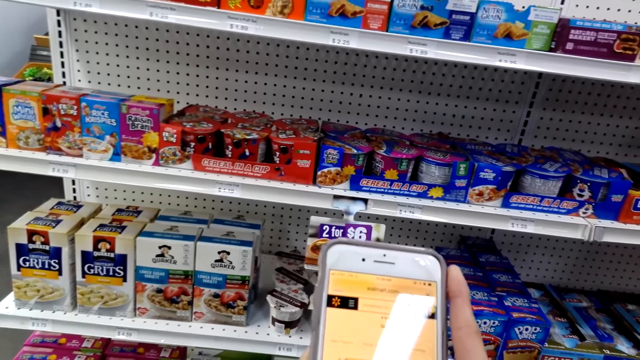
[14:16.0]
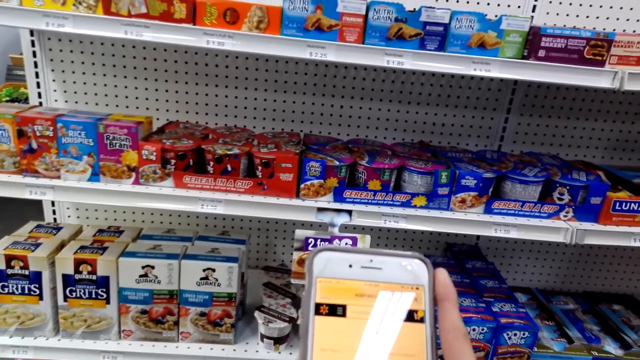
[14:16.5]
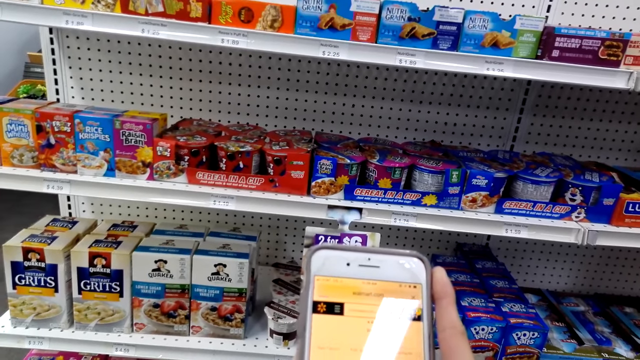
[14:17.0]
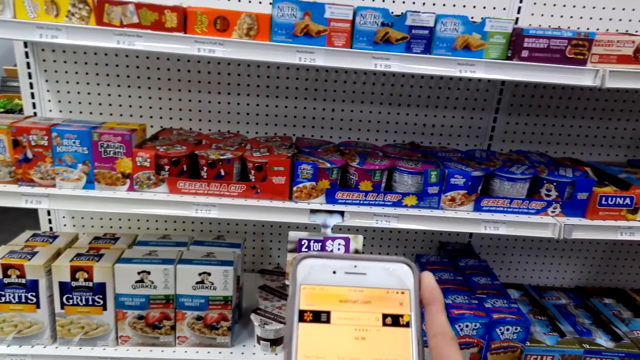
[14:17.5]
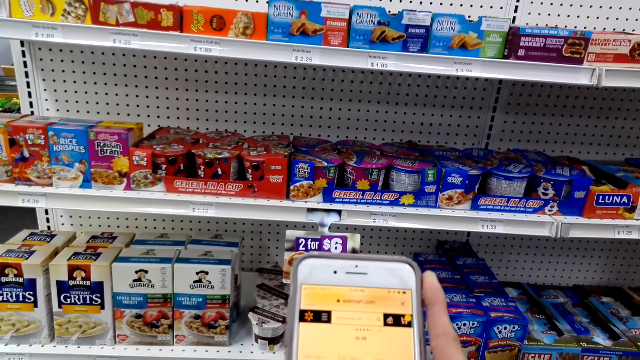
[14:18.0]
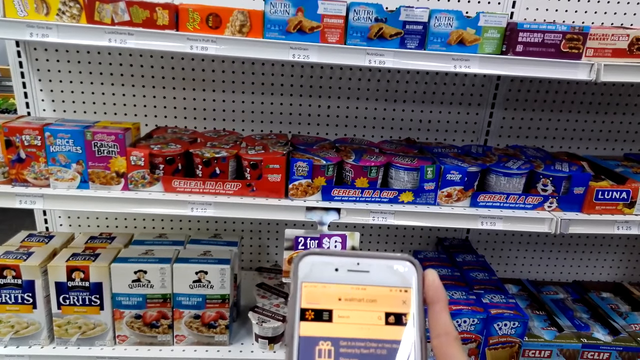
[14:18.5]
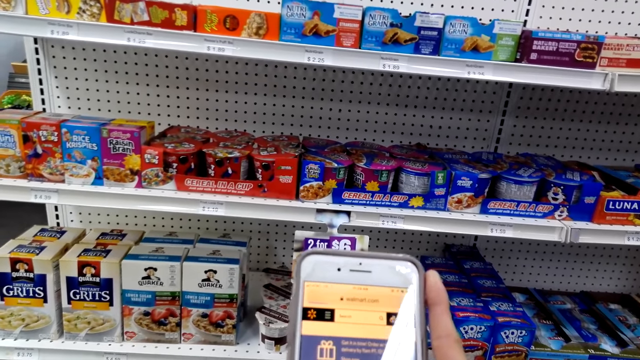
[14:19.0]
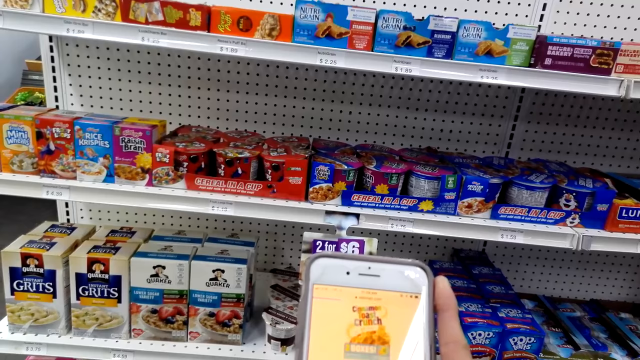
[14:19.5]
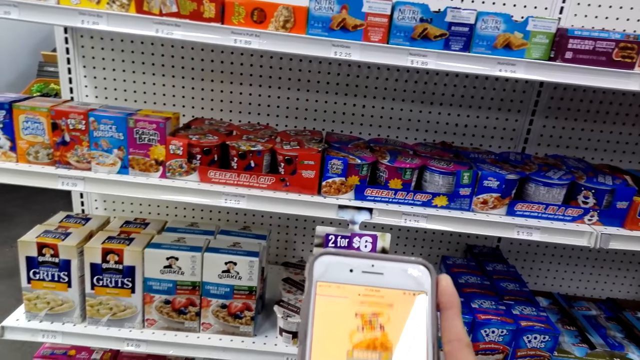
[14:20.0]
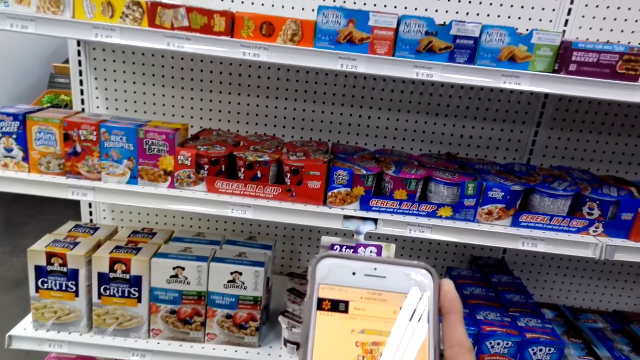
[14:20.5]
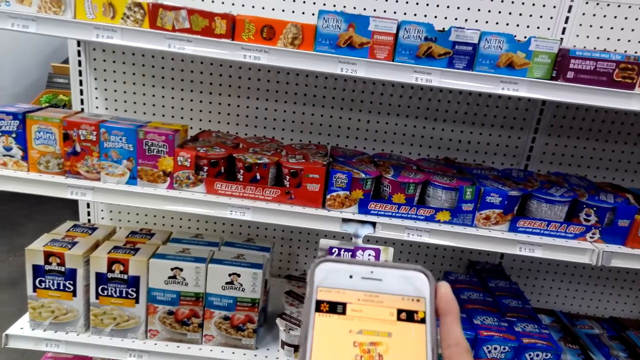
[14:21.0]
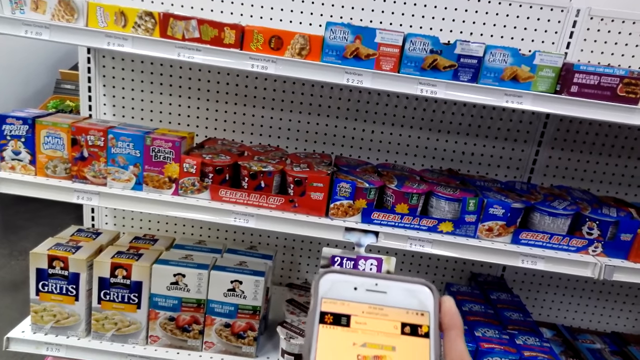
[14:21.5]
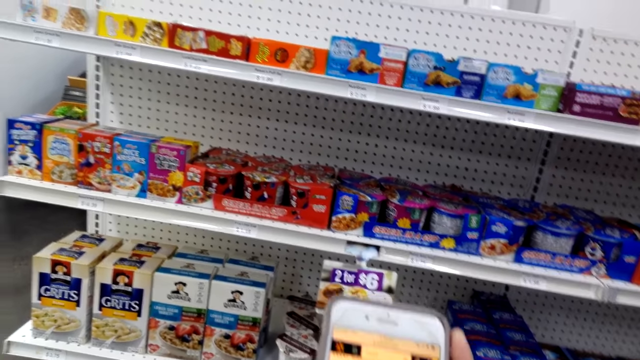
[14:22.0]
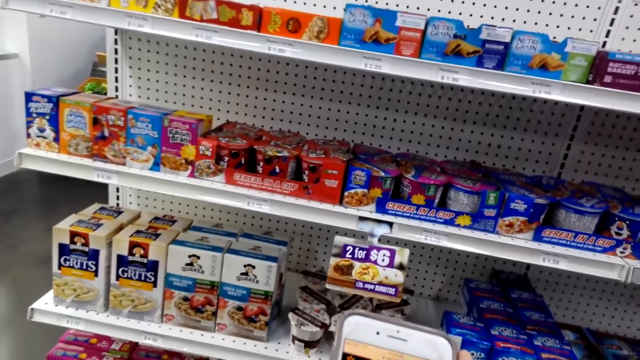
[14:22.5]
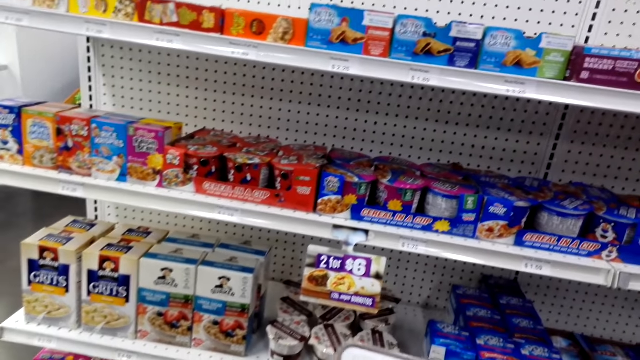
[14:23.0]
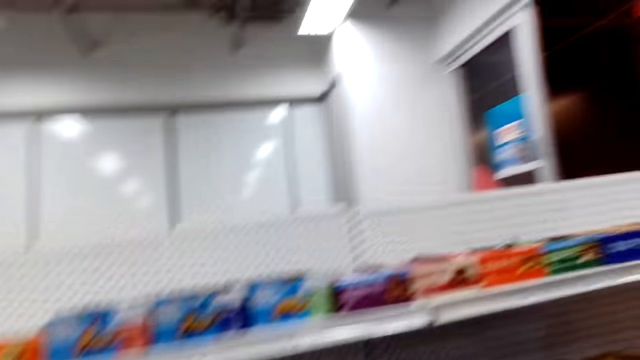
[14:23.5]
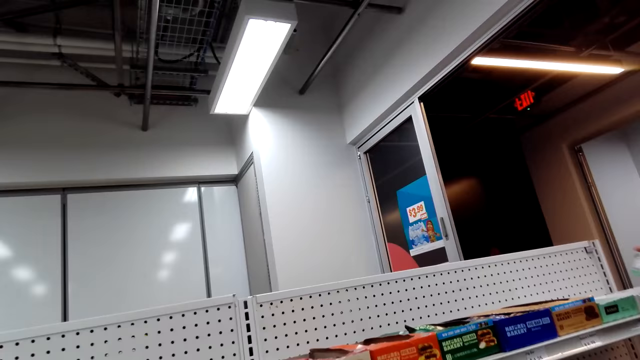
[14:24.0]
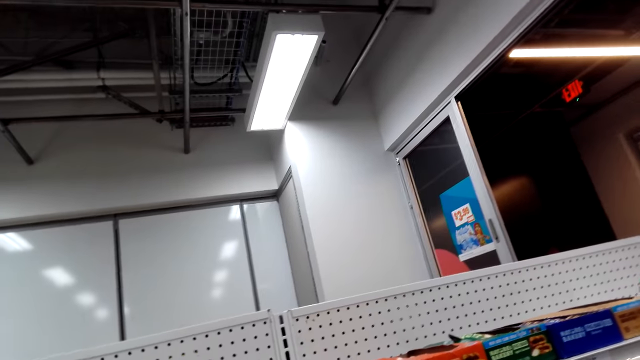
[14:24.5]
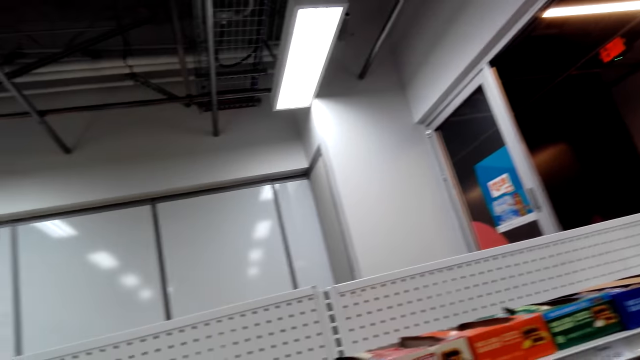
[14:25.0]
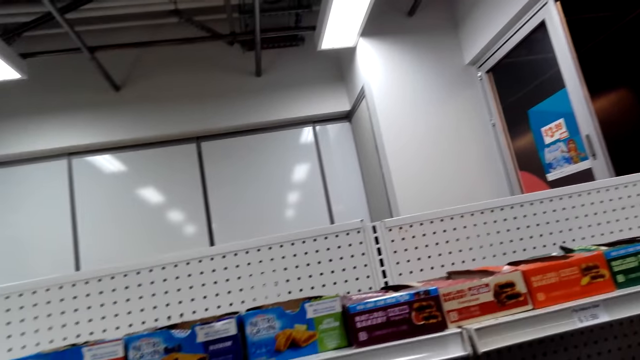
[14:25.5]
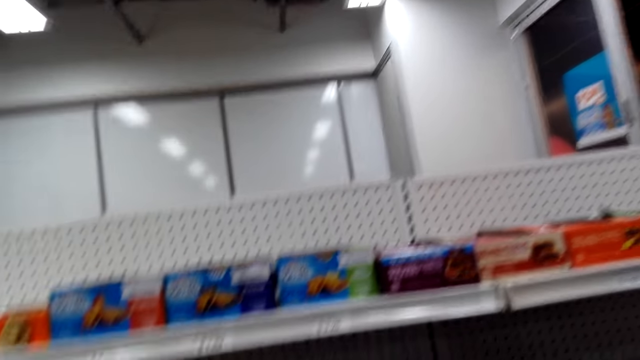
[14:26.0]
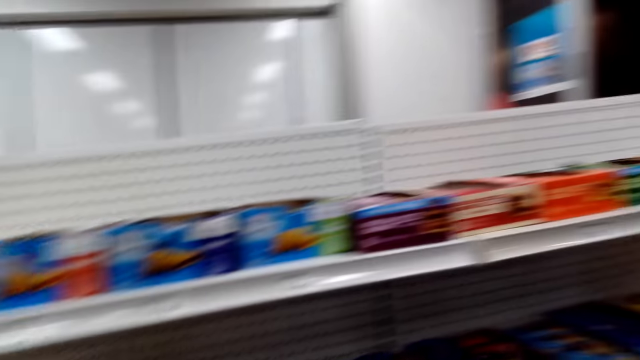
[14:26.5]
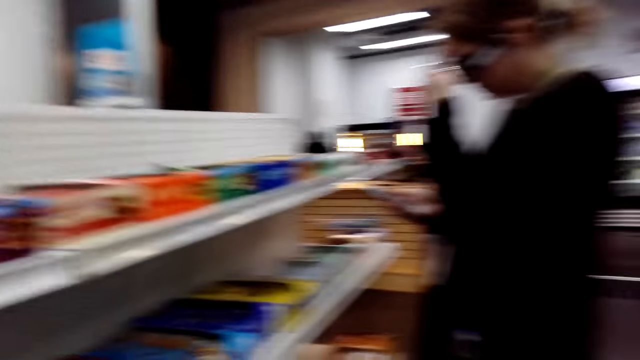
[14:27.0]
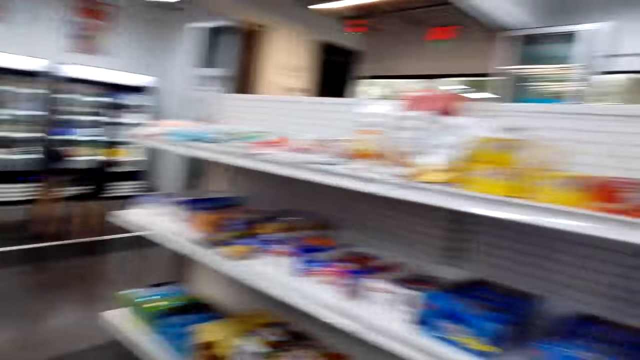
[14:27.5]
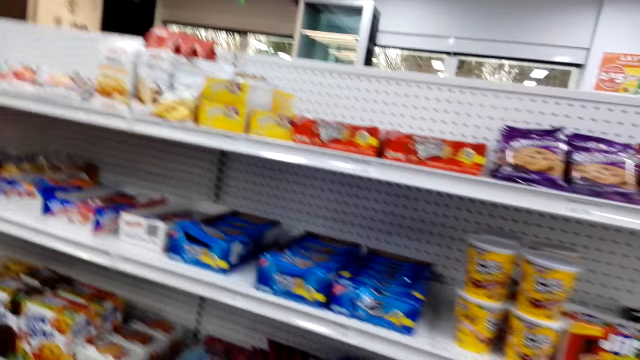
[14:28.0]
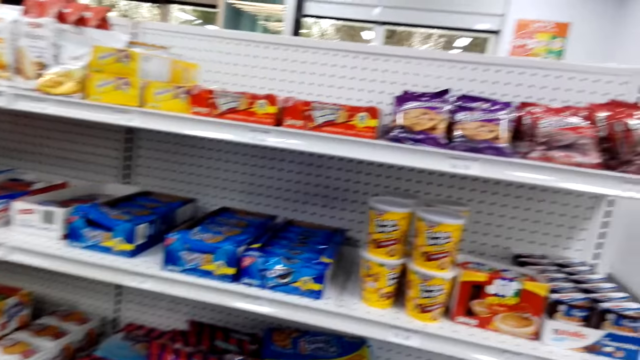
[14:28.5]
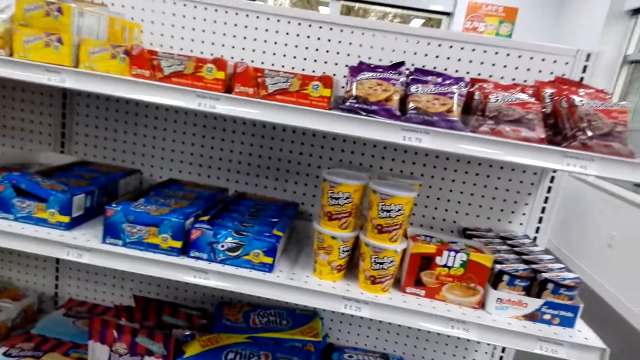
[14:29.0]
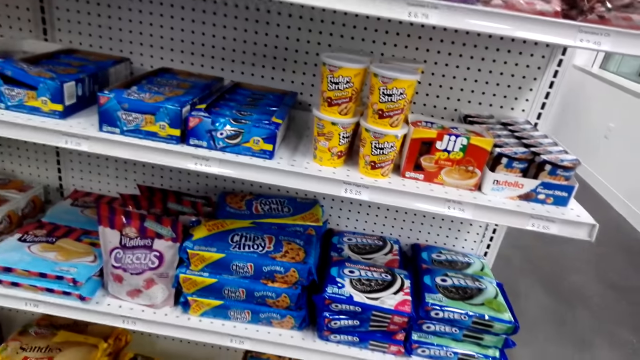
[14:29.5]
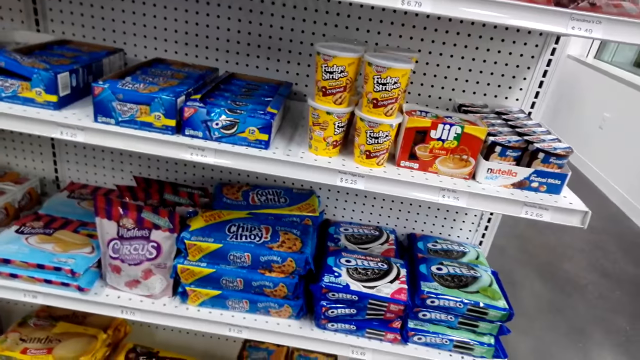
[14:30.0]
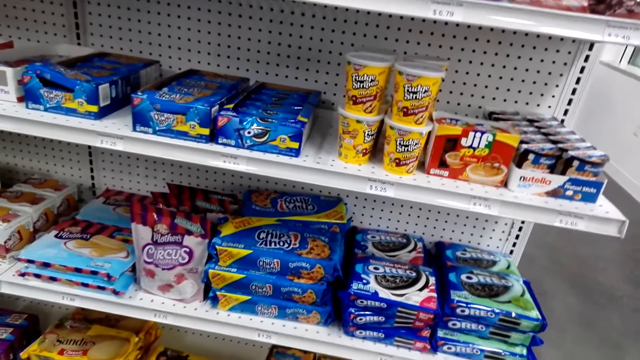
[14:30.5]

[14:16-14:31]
The camera wearer looks upward. A person moves around the shop. The camera wearer turns around. They speak and look around.

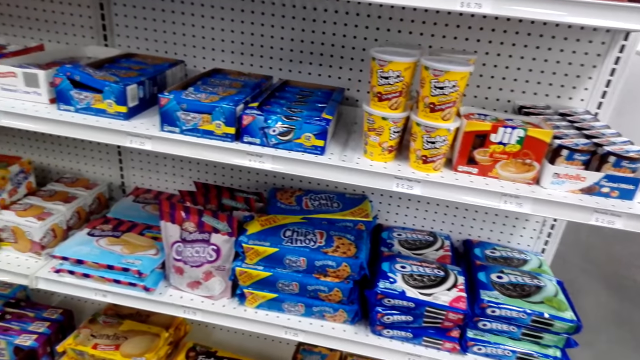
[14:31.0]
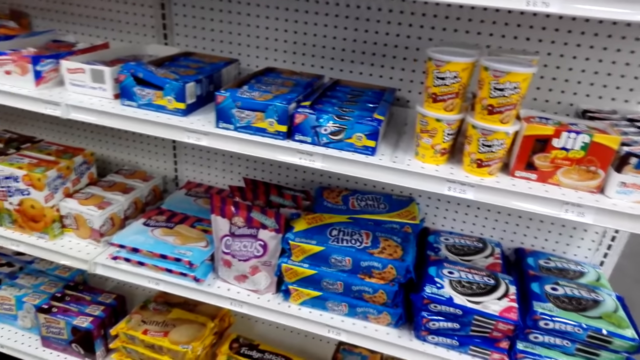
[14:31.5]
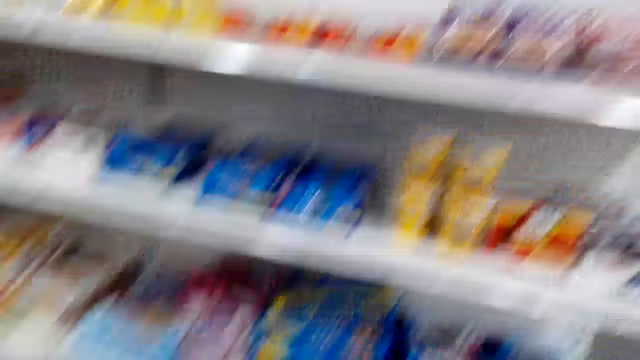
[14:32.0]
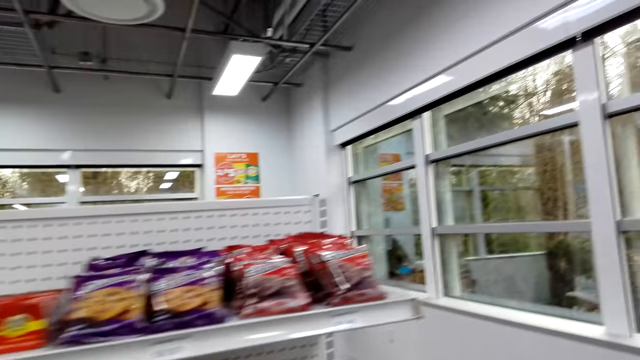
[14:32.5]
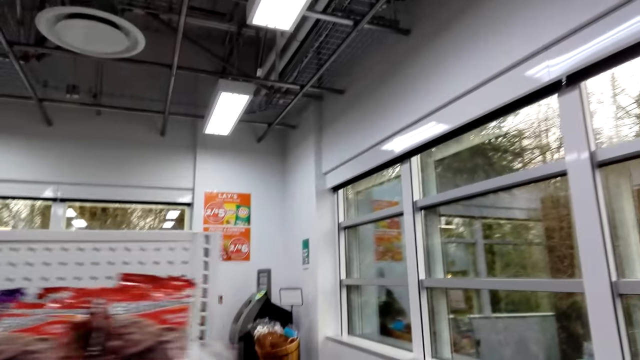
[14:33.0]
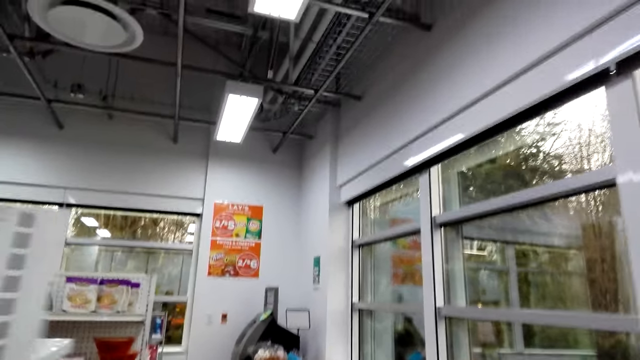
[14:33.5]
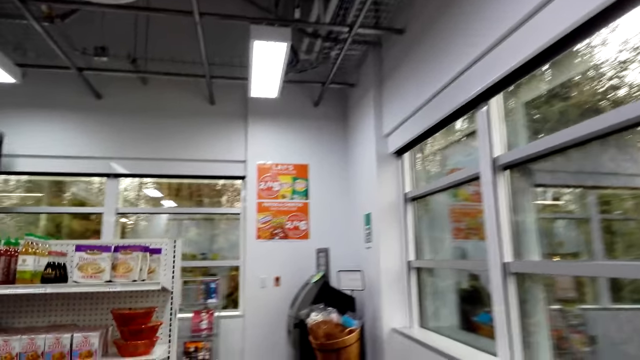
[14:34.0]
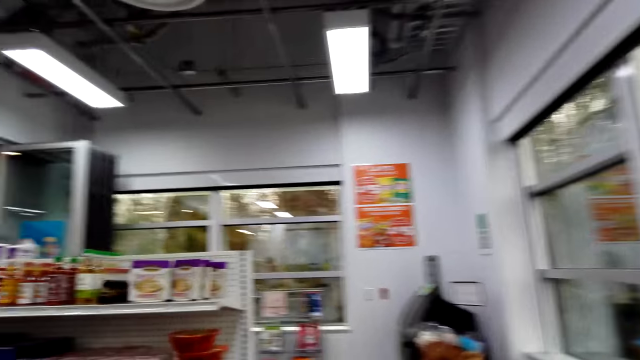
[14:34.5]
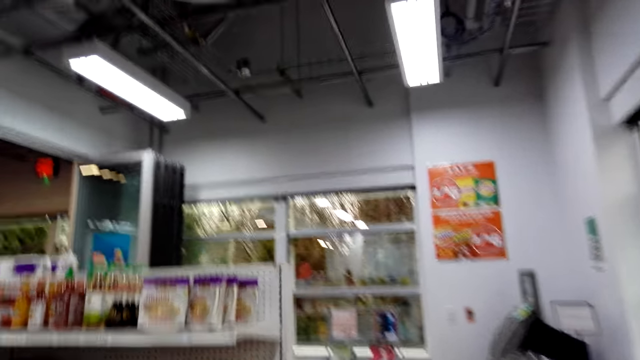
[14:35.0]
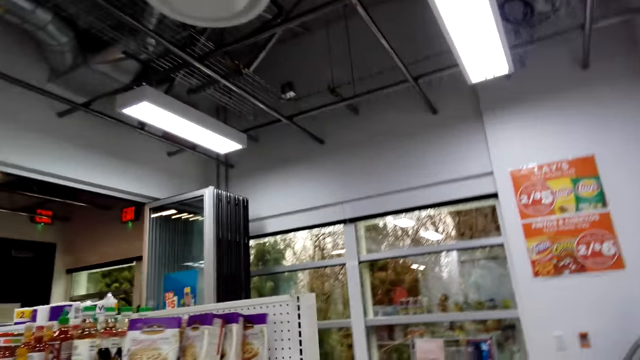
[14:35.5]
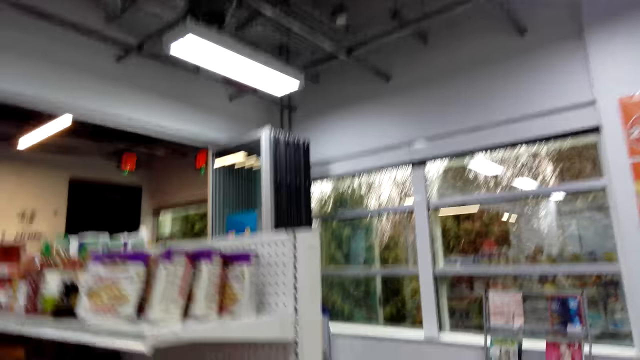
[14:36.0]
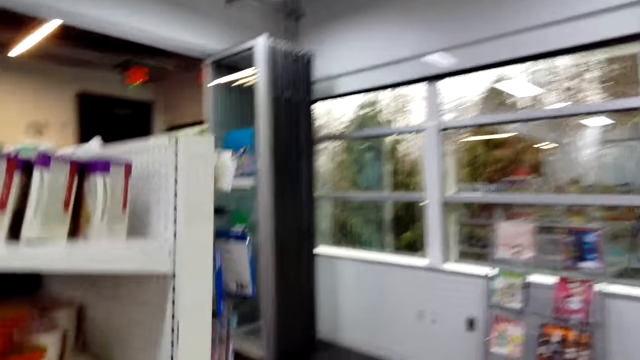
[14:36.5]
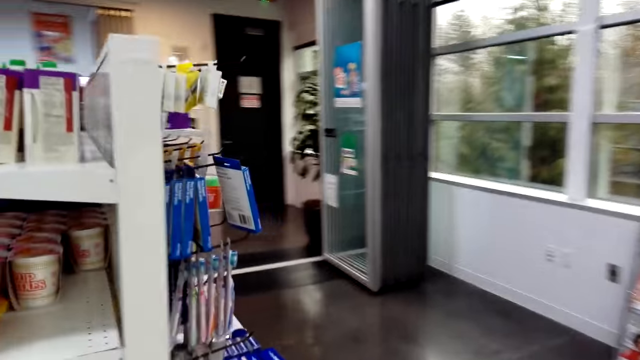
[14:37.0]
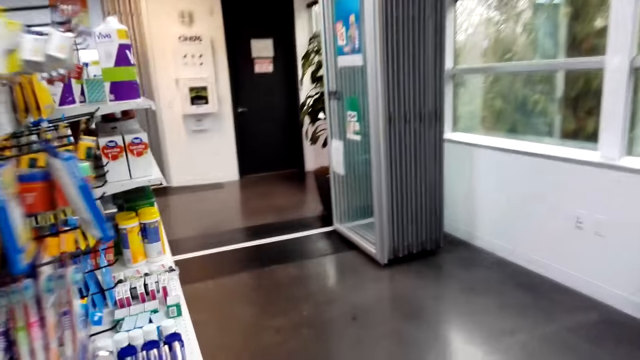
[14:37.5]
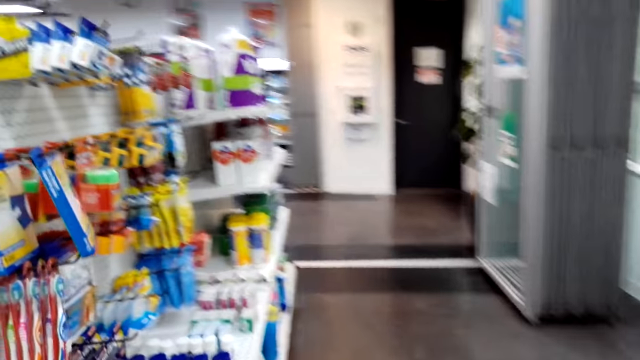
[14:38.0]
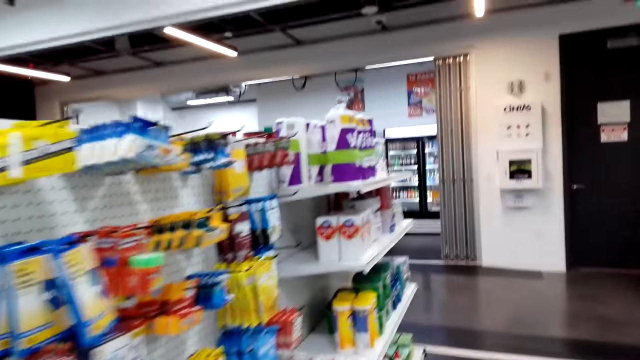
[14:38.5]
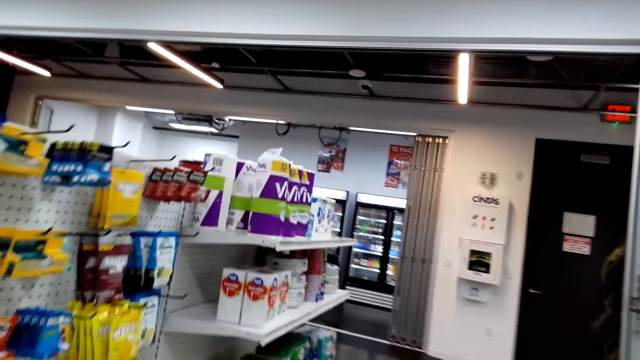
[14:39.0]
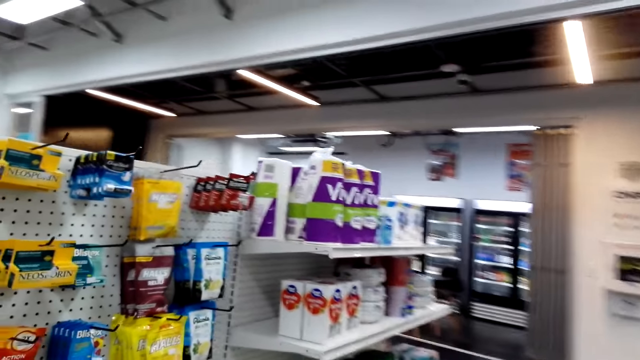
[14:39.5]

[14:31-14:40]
The camera wearer walks forward. They turn left. They speak.
